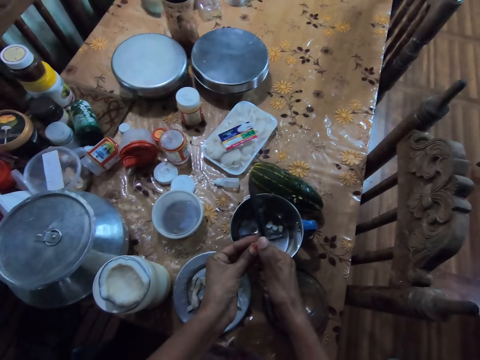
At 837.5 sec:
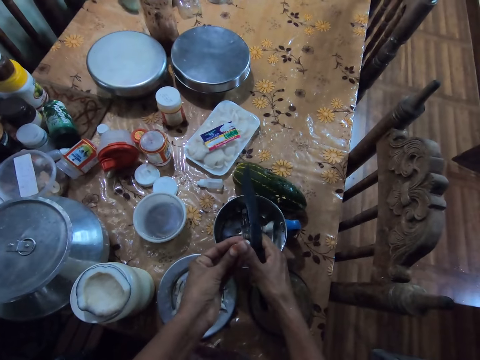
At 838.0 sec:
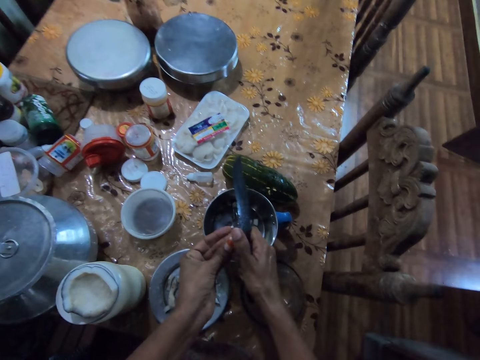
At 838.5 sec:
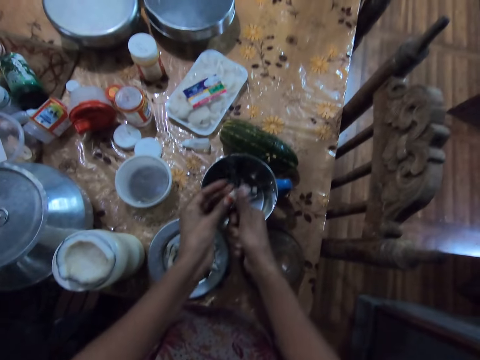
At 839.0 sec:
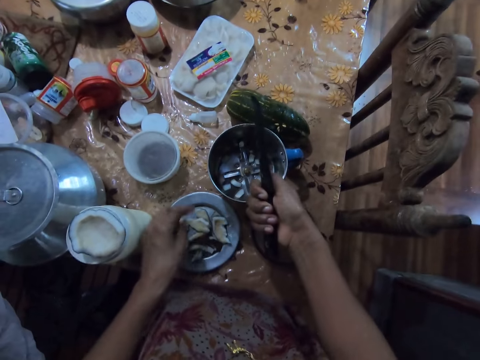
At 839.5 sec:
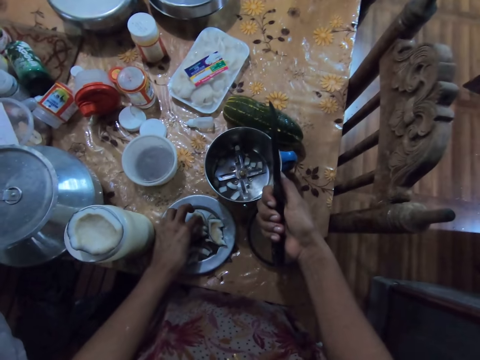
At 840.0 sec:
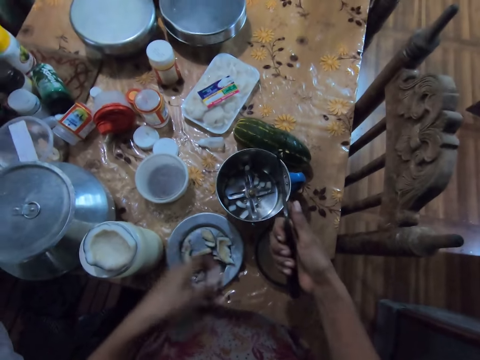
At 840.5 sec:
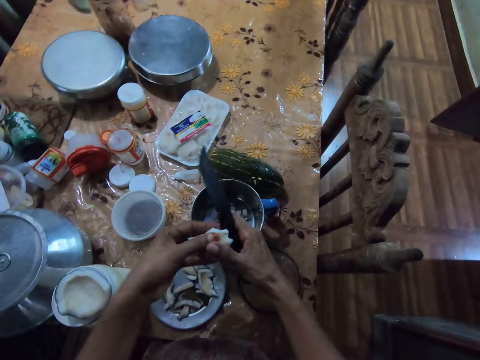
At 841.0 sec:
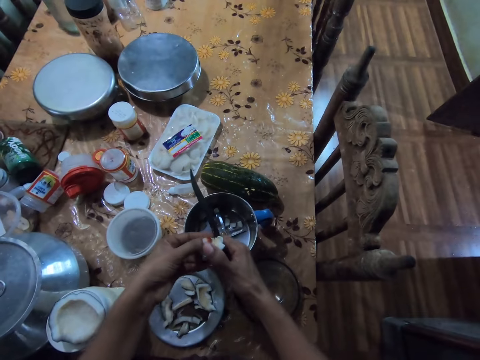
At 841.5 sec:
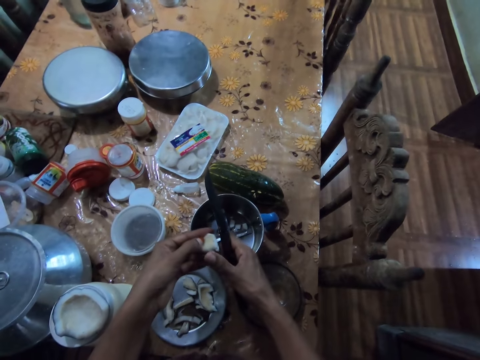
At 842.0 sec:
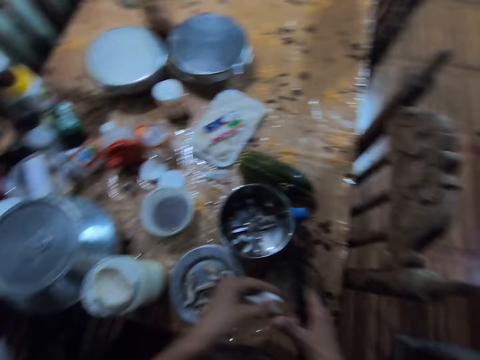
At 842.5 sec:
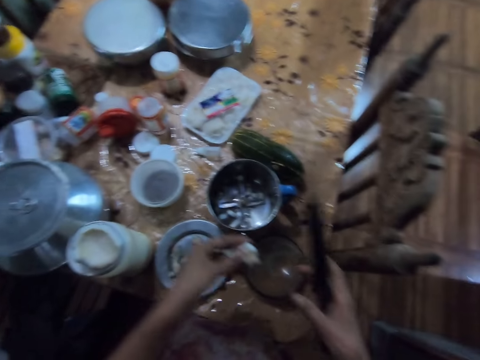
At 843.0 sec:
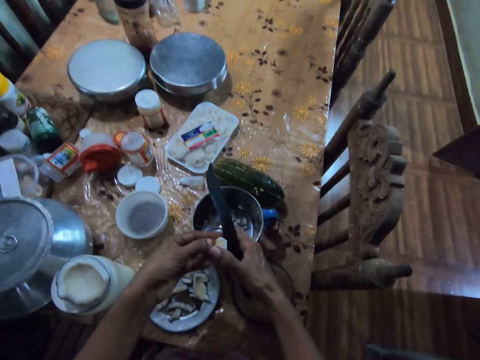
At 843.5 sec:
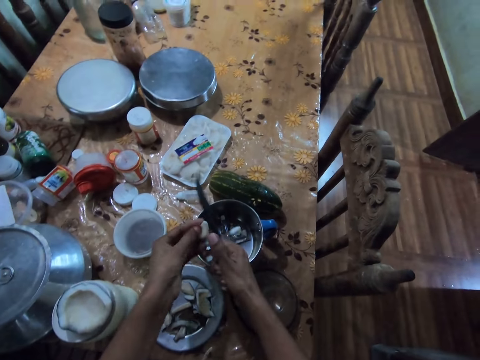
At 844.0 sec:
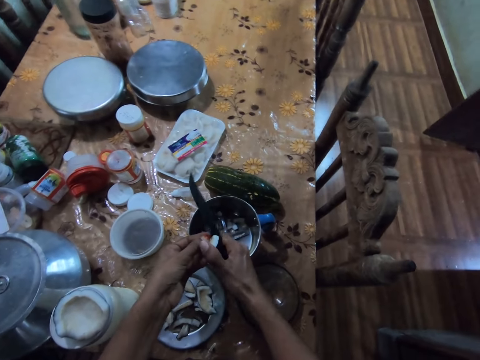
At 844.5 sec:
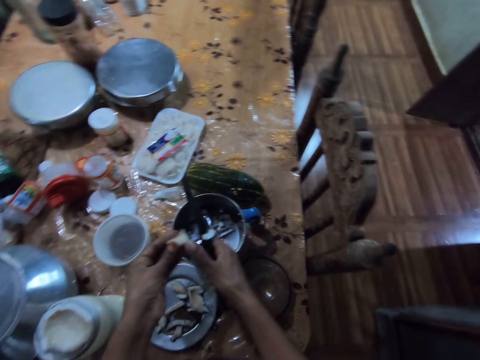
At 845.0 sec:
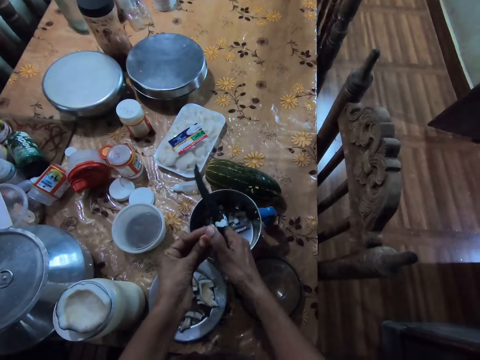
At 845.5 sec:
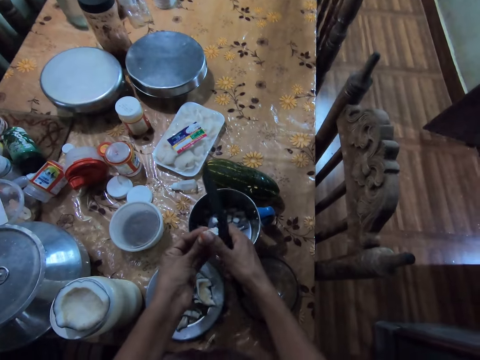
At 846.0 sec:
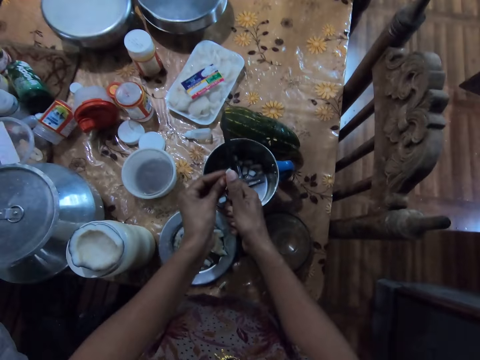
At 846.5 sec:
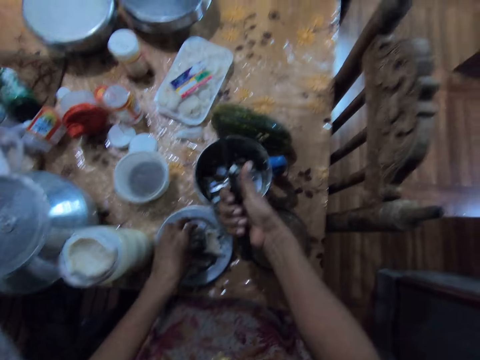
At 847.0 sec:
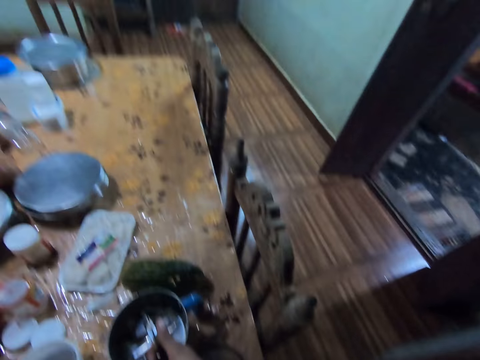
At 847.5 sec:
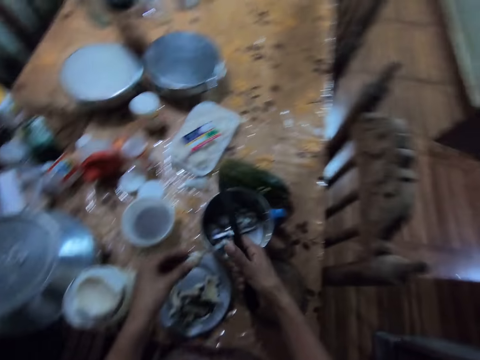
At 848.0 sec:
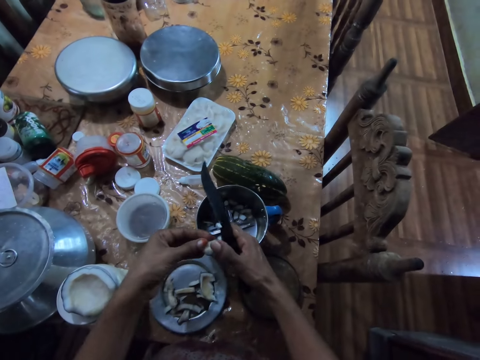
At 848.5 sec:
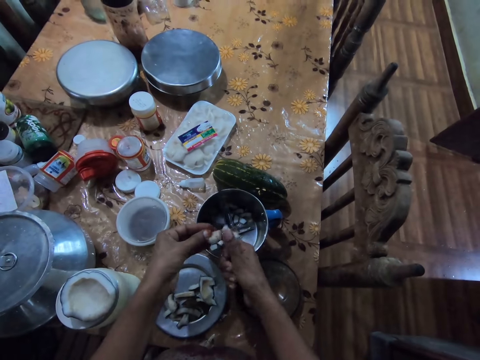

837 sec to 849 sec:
The camera wearer picks a piece of coconut from the plate on the dining table with her left hand. She slices the piece of coconut in her left hand into the blender cup on the dining table with the knife in her right hand. She chops something. She picks a piece of coconut from the plate on the dining table with her left hand.

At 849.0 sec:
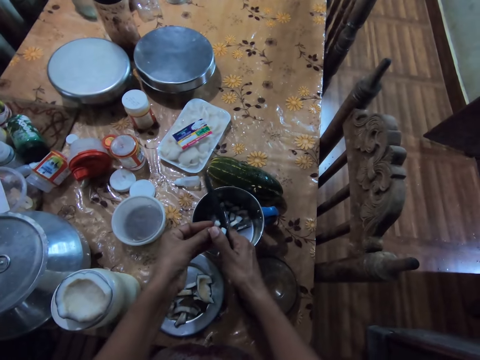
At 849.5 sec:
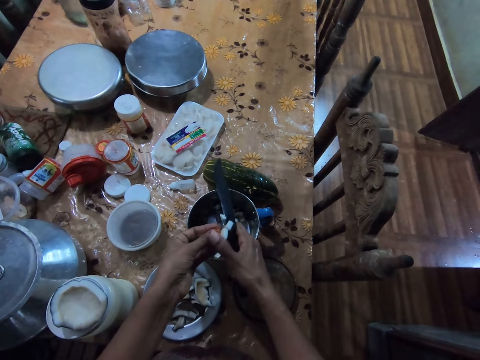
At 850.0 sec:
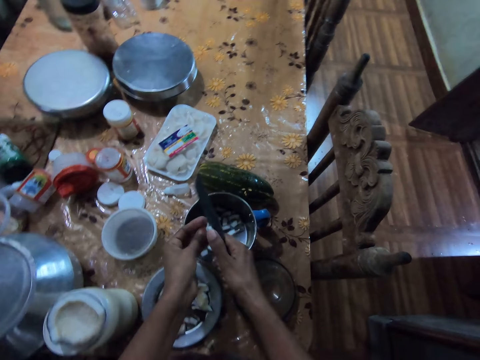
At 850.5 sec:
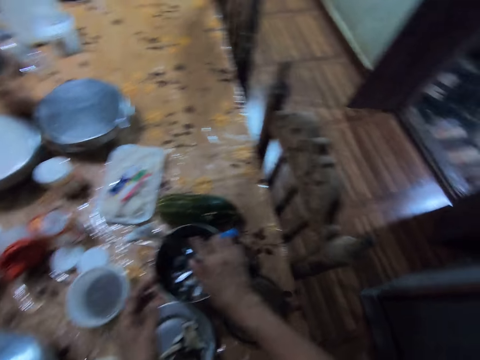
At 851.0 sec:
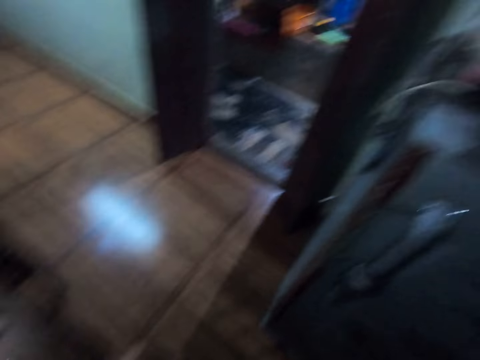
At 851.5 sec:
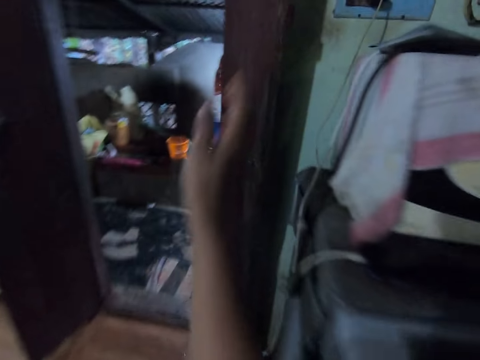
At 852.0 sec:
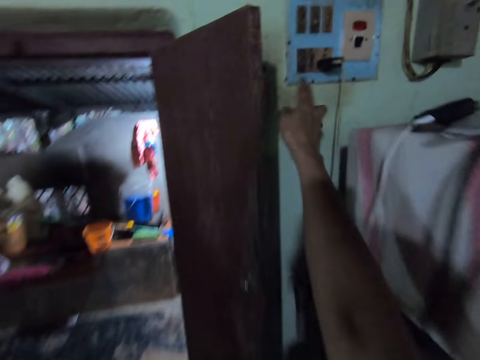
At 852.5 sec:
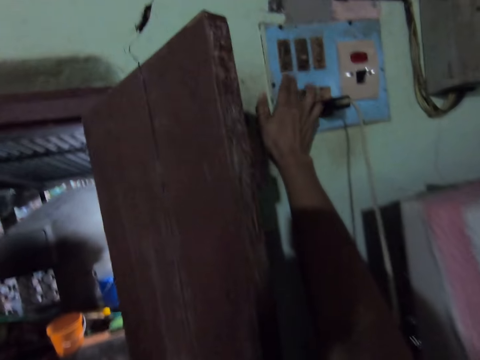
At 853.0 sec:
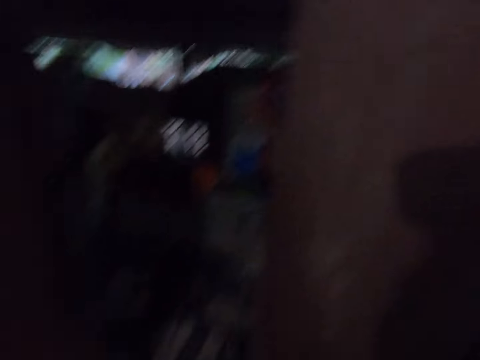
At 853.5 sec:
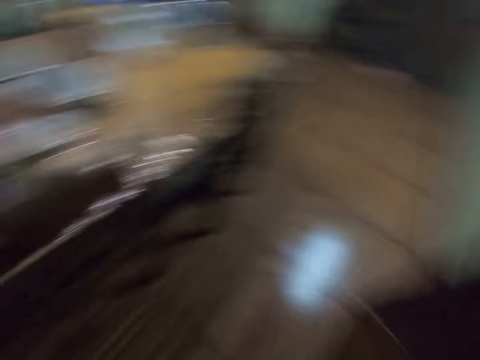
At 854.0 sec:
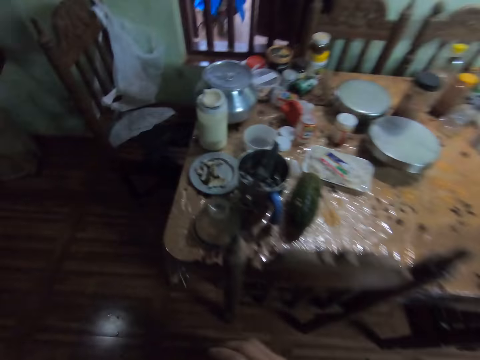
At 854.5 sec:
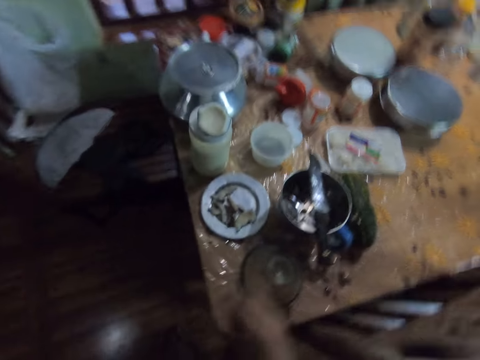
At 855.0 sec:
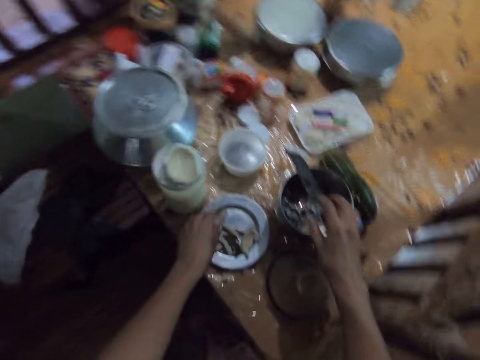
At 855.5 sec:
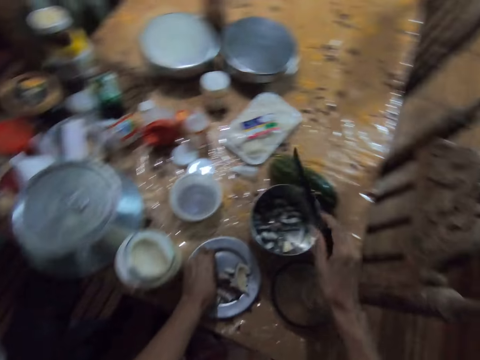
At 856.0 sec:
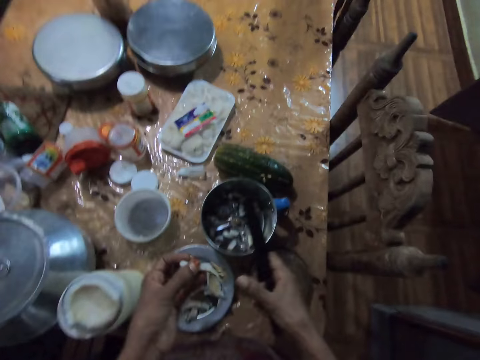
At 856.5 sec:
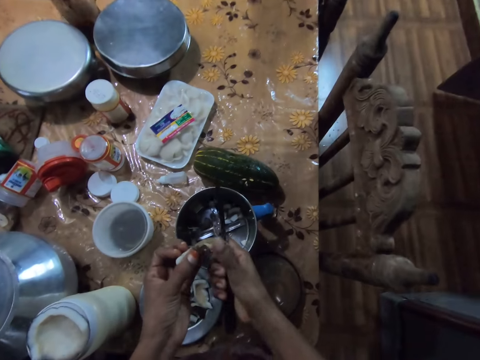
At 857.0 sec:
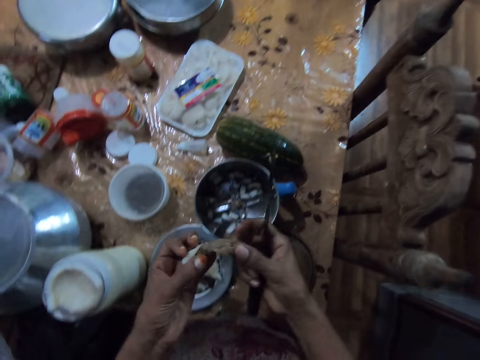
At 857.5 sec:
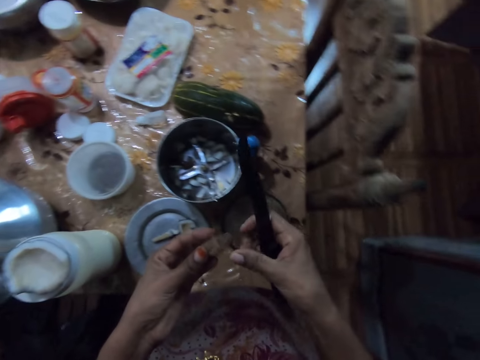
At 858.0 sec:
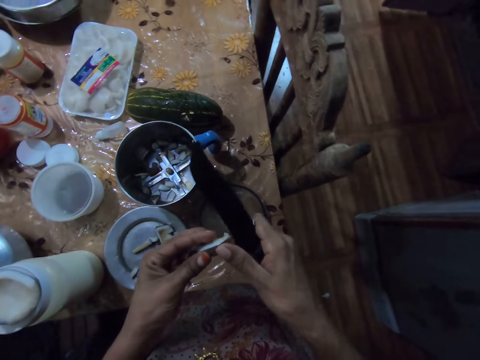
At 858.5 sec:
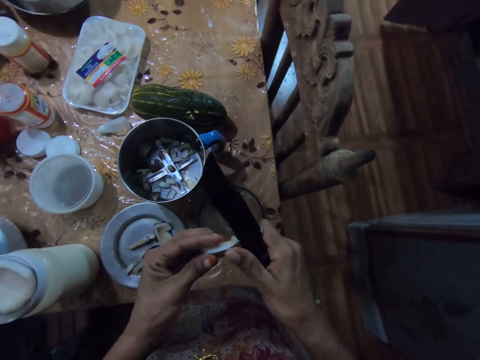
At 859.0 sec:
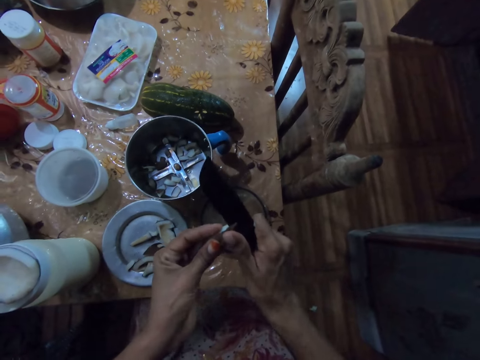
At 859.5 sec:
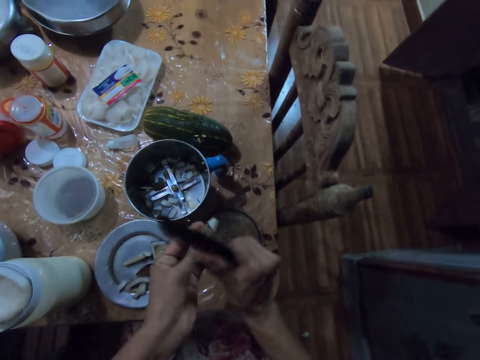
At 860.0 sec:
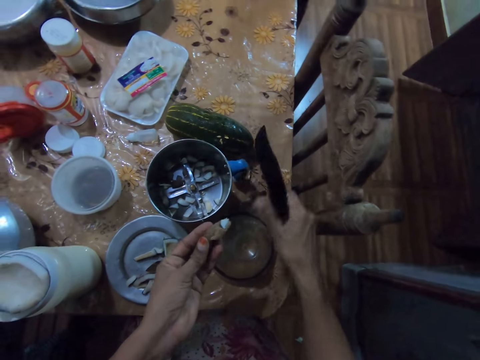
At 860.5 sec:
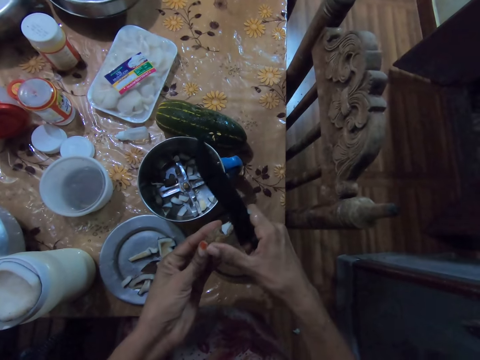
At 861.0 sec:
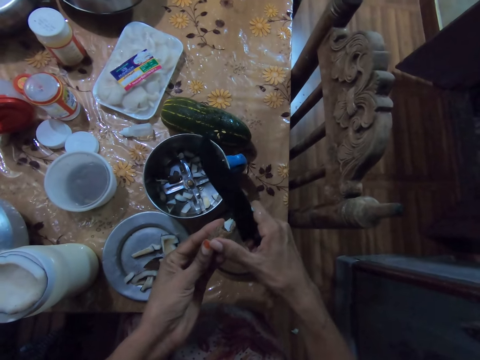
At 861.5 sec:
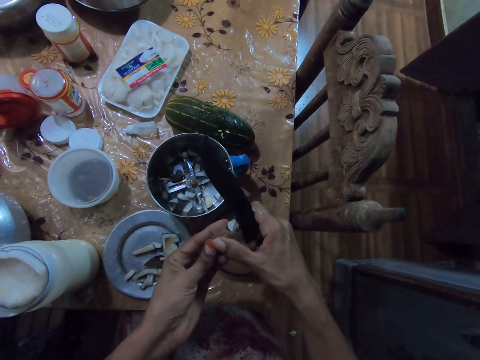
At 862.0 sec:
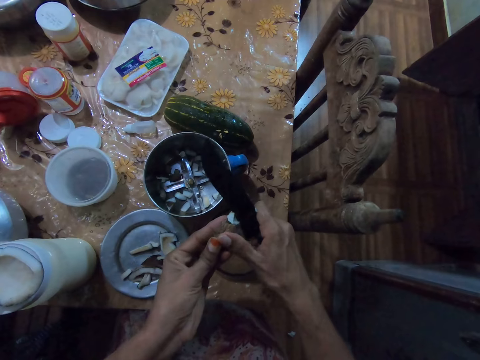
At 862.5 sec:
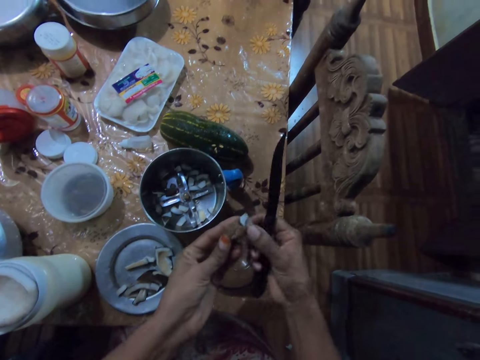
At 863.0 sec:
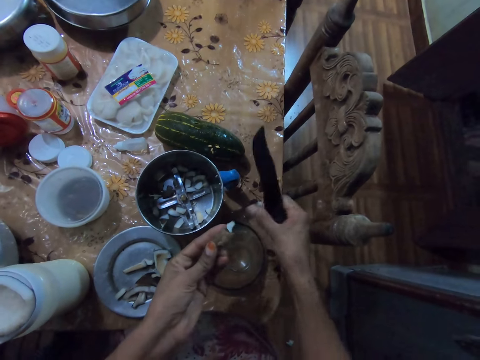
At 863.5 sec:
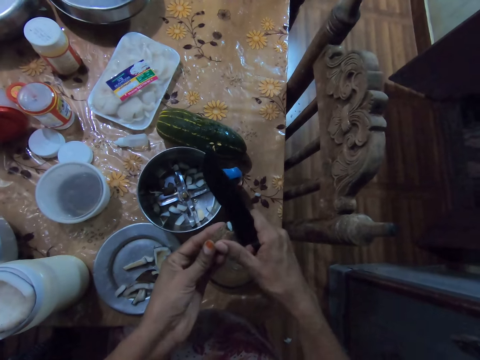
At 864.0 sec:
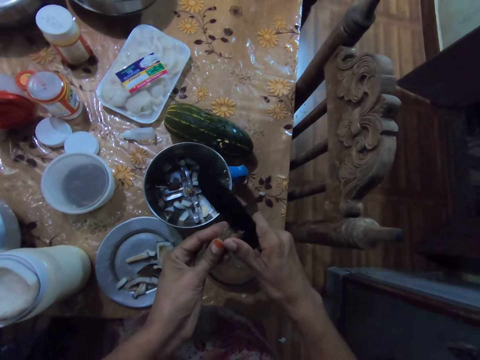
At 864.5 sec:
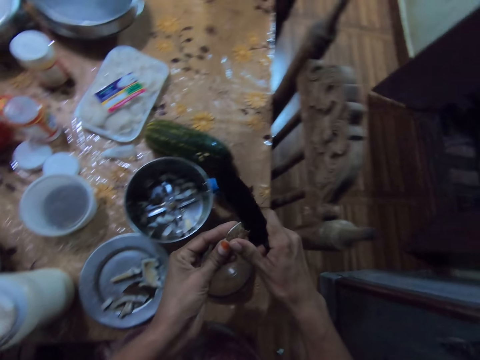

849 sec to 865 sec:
The camera wearer chops something. She drops the knife on the blender cup on the dining table with her right hand. She switches off a switch on the wall with her right hand. She takes the knife from the blender cup on the dining table with her right hand. She picks a piece of coconut from the plate on the dining table with her left hand. She peels off the shell of the piece of coconut in her left hand with the knife in her right hand. She chops something.
